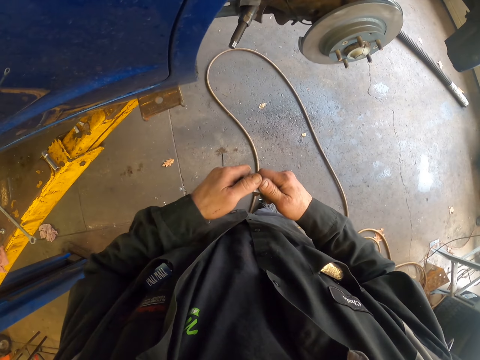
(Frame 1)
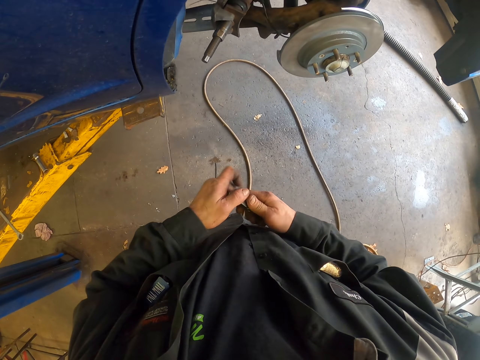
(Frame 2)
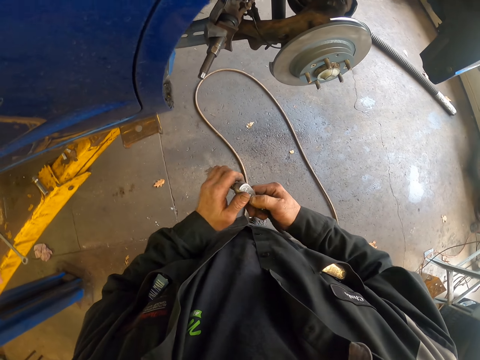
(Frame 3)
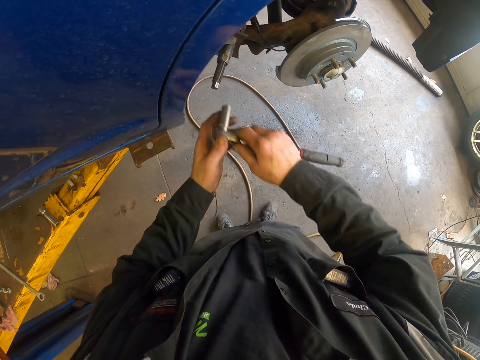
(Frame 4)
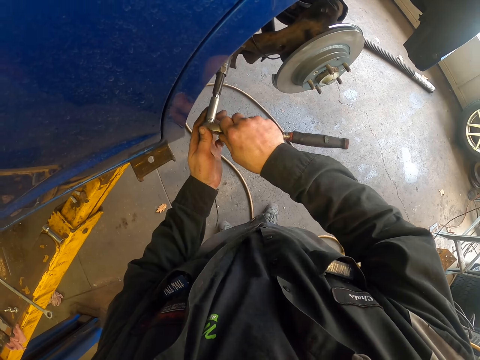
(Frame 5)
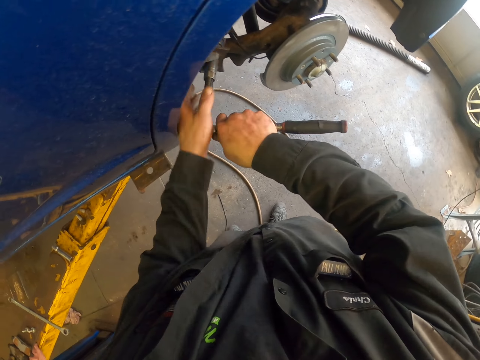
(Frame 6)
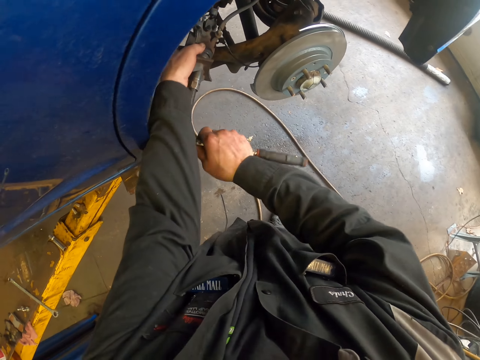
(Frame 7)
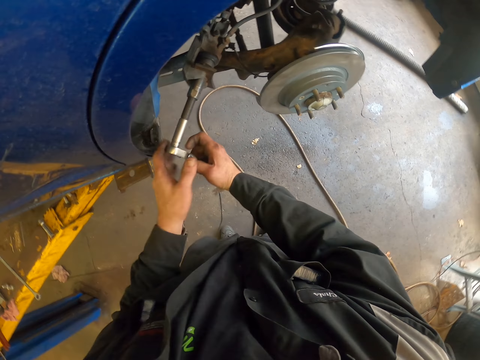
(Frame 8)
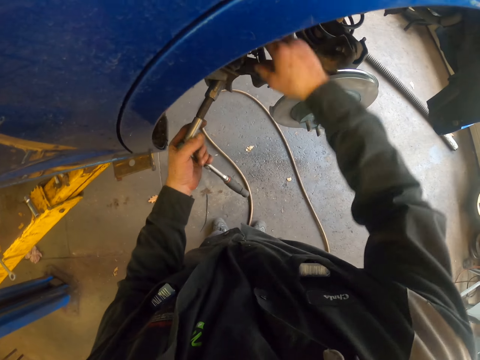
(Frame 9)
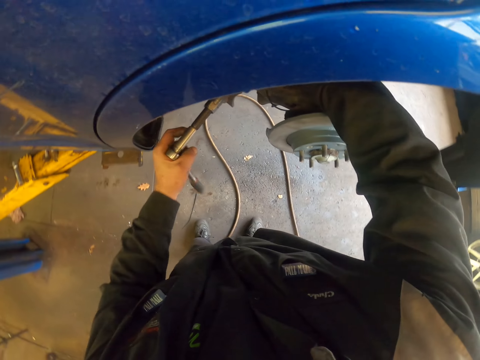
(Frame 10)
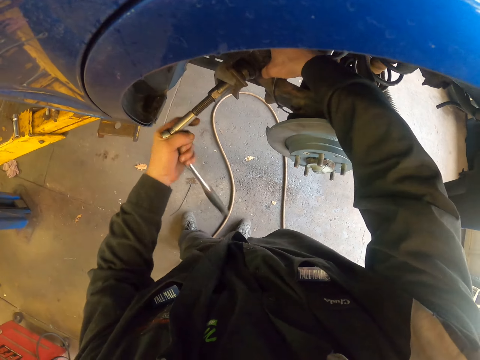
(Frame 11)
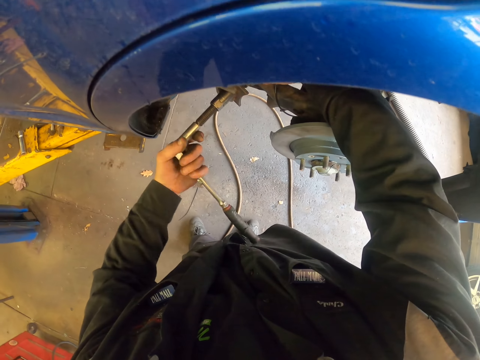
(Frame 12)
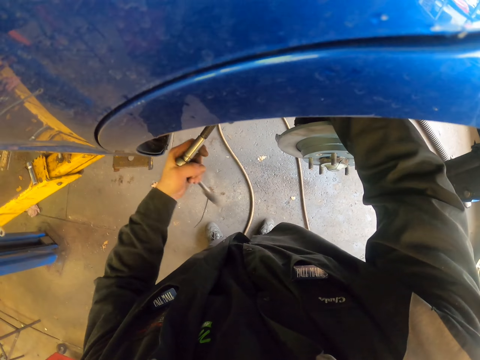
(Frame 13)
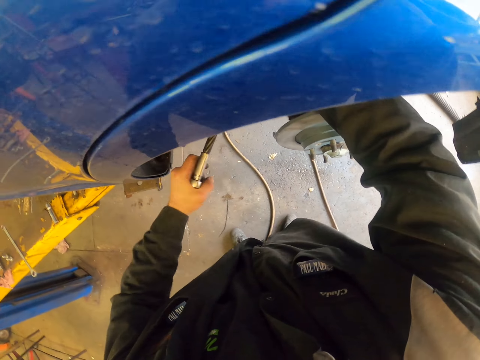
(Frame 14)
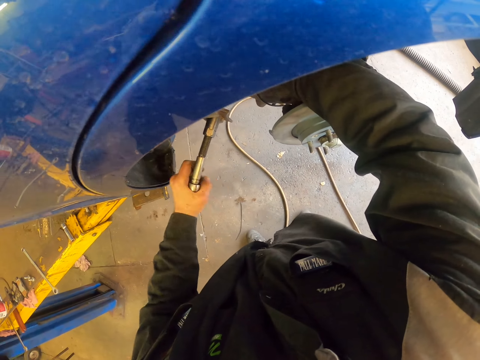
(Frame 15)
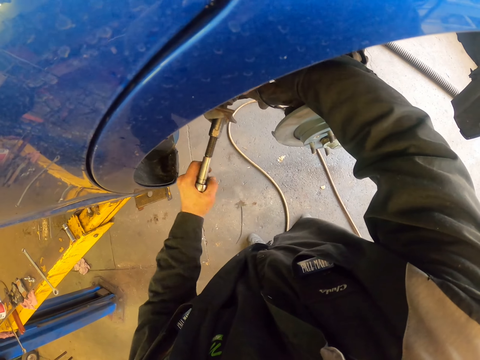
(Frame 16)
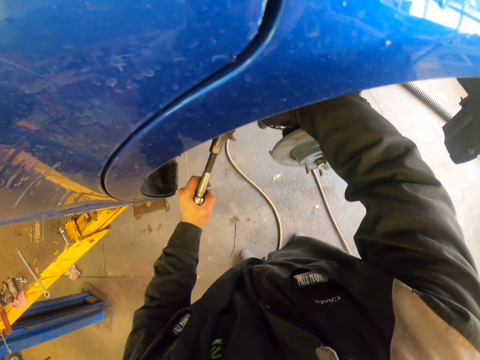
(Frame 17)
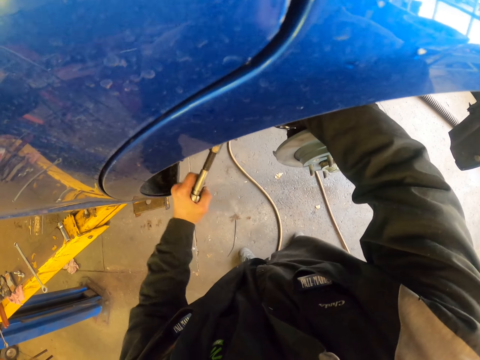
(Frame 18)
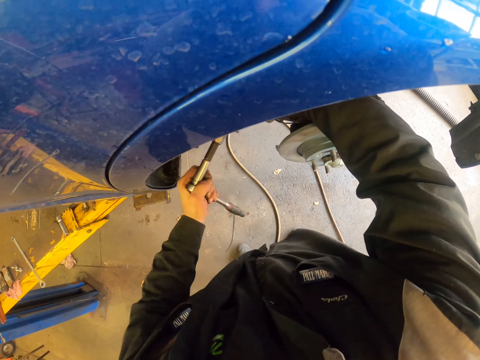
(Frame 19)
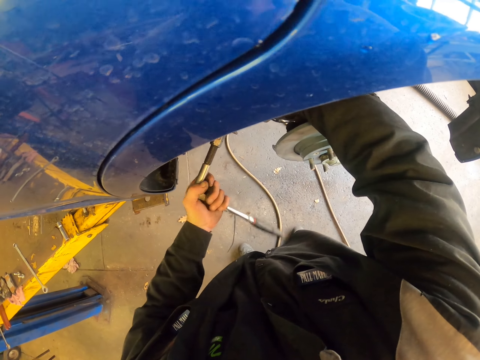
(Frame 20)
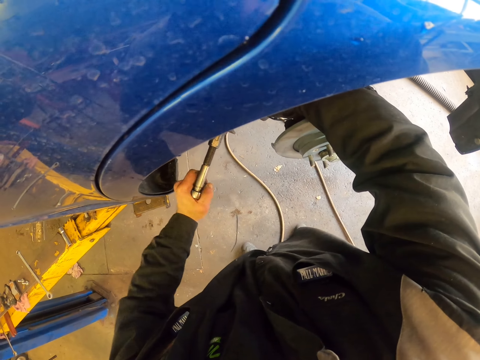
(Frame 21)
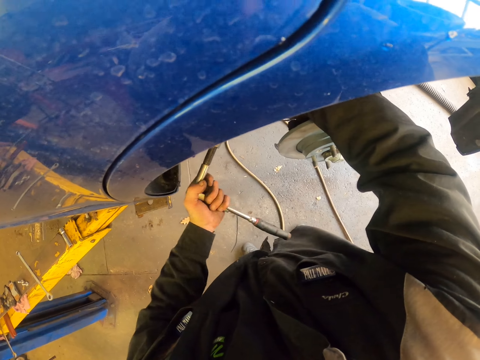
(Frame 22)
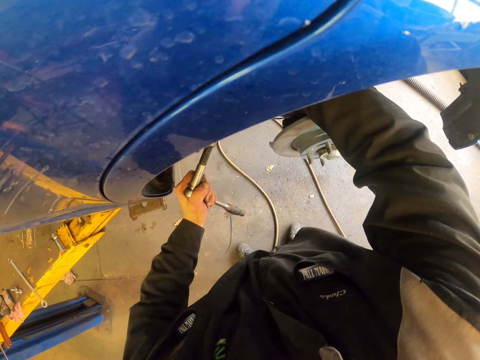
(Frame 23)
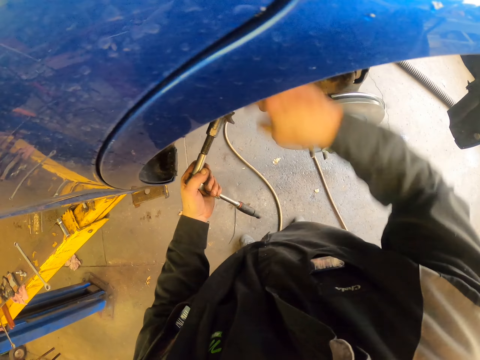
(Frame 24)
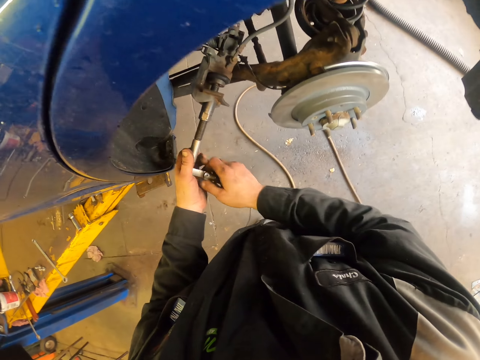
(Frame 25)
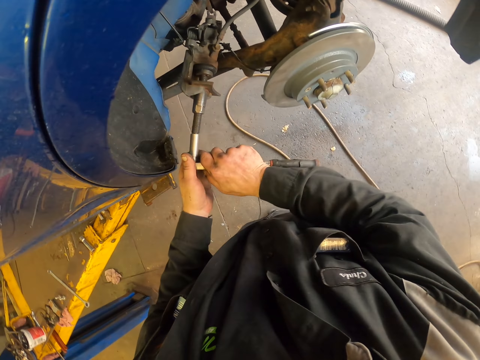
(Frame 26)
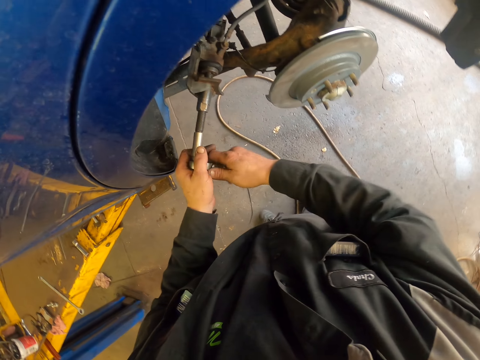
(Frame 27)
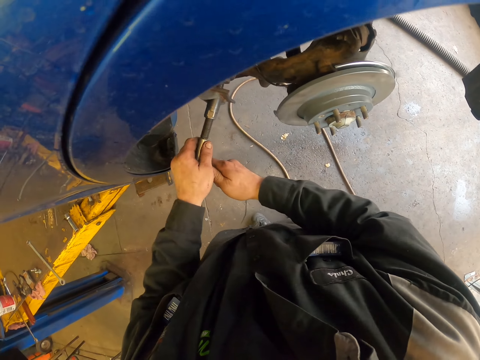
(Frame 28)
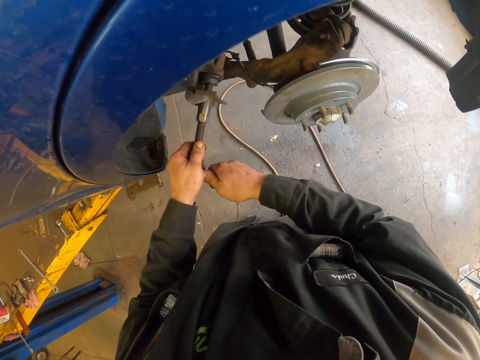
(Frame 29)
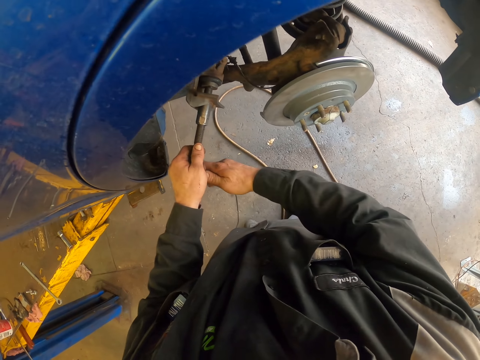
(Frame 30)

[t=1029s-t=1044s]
The camera wearer puts the socket on the ratchet. They tighten the bolt with a socket ratchet. They hold the wheel bearing system. They tighten the bolt with the socket ratchet. They hold the socket ratchet with both hands. They tighten the bolt with the socket ratchet.

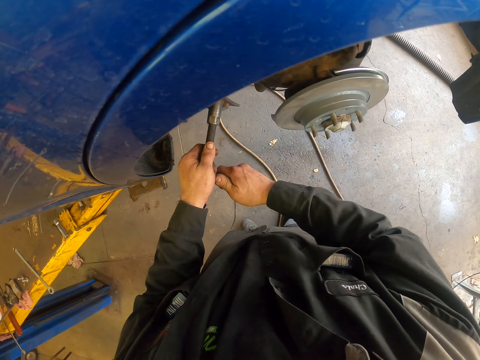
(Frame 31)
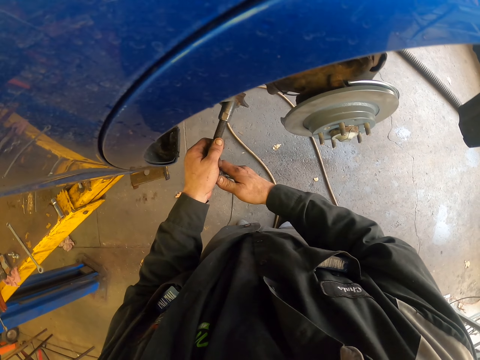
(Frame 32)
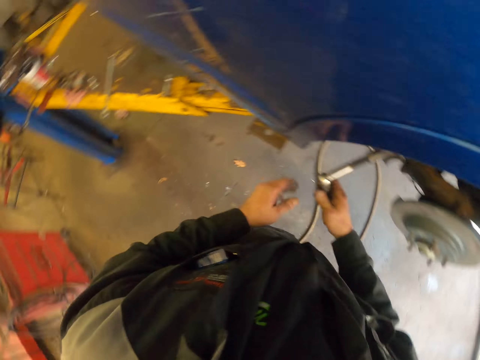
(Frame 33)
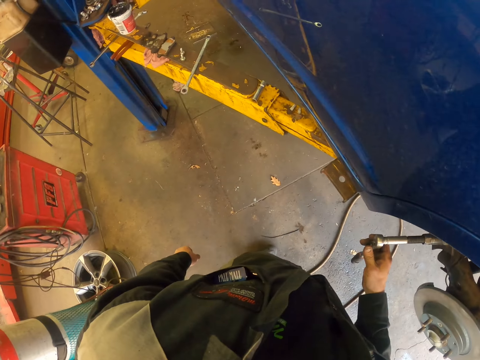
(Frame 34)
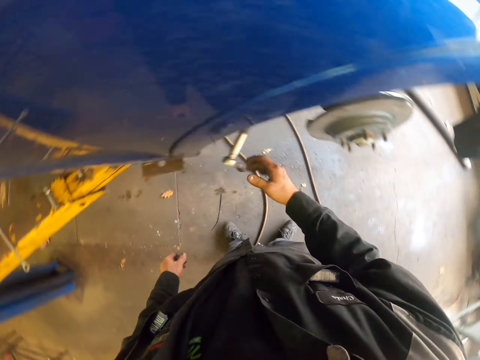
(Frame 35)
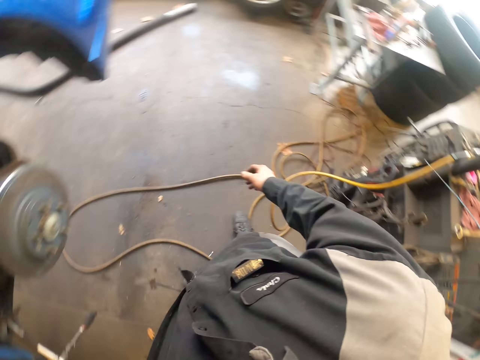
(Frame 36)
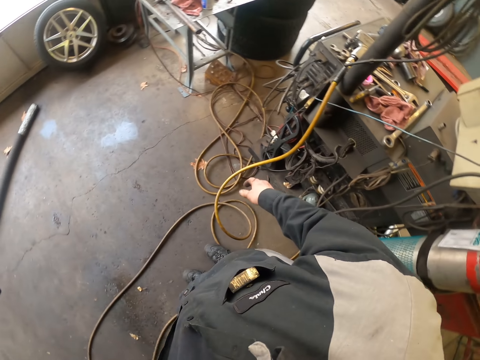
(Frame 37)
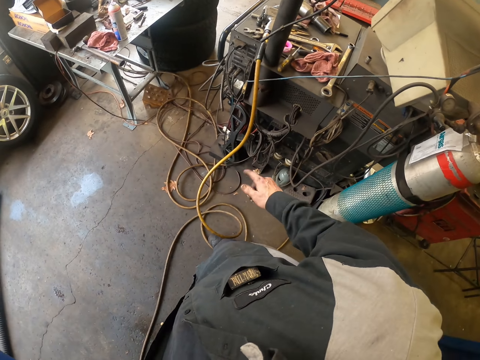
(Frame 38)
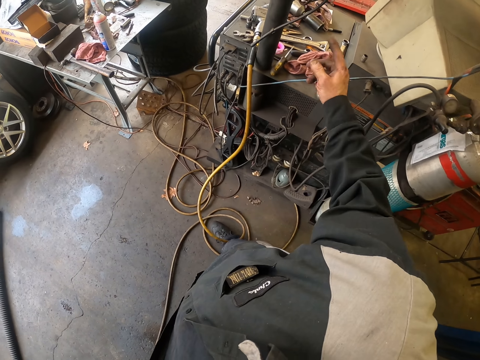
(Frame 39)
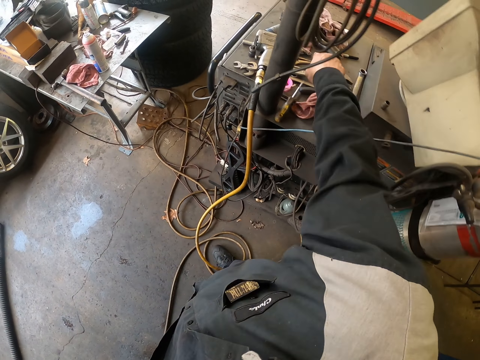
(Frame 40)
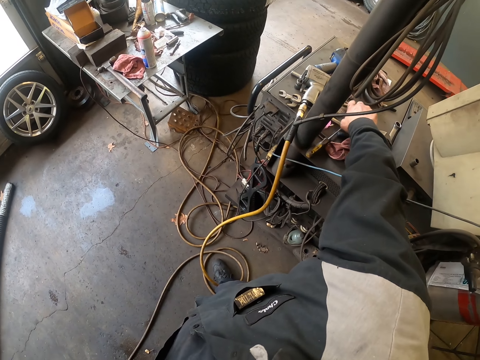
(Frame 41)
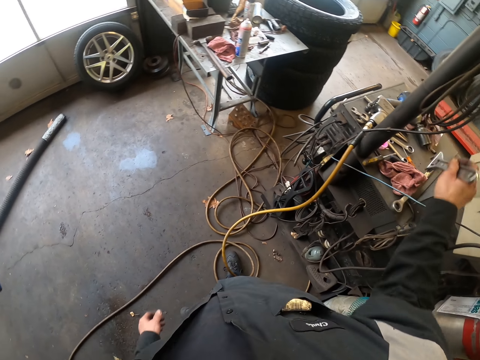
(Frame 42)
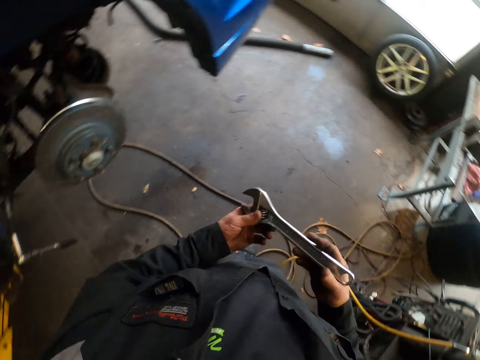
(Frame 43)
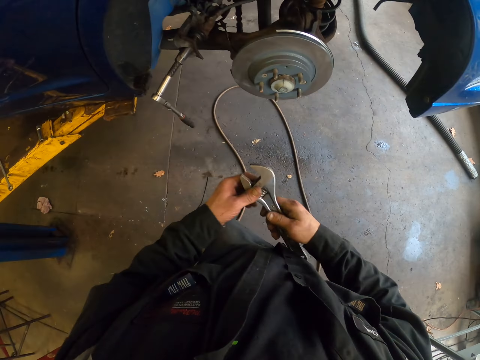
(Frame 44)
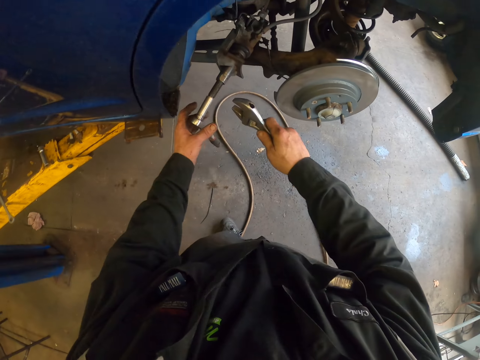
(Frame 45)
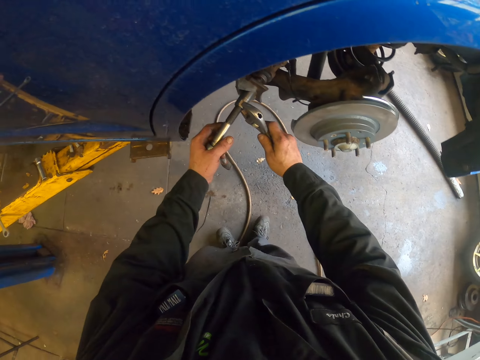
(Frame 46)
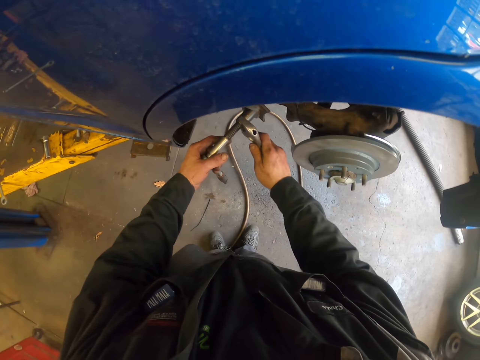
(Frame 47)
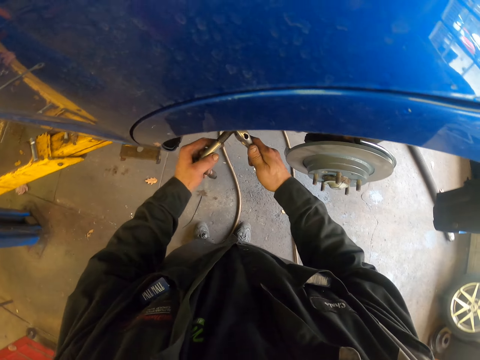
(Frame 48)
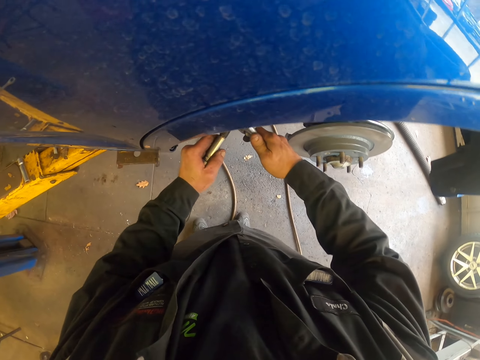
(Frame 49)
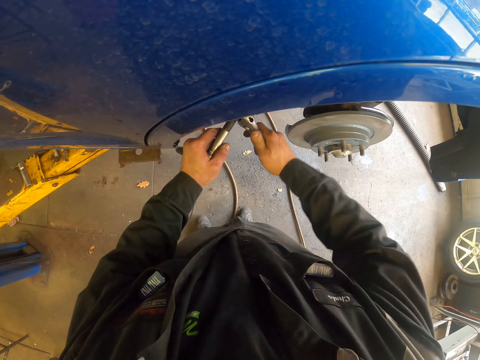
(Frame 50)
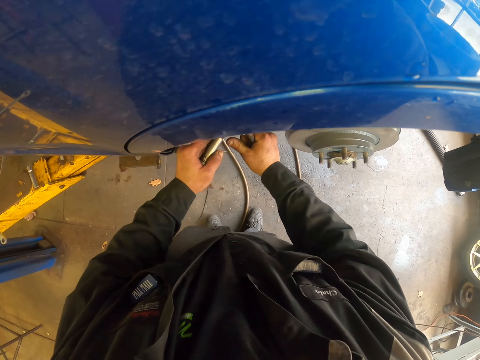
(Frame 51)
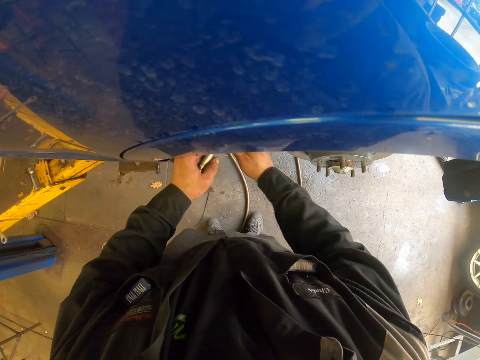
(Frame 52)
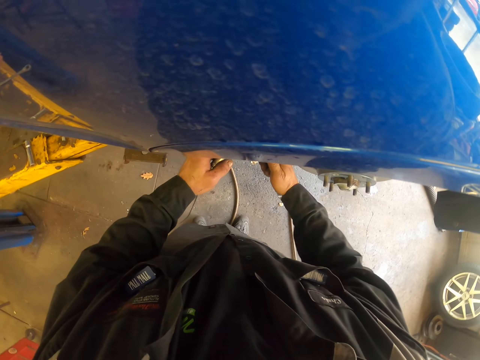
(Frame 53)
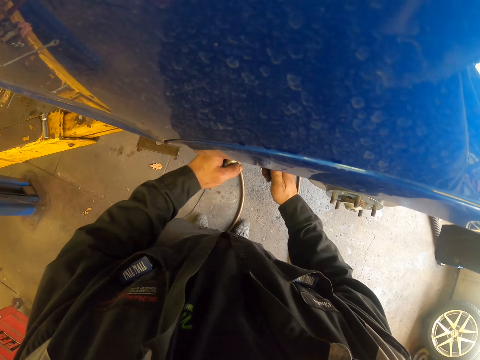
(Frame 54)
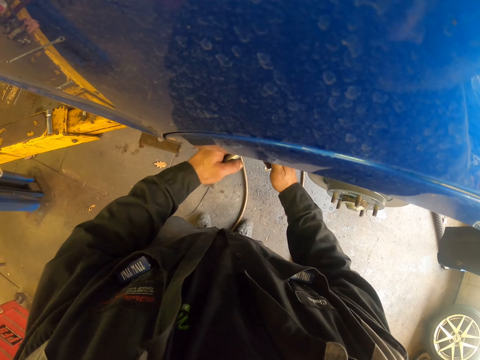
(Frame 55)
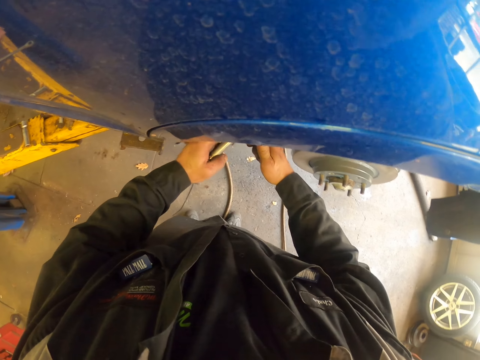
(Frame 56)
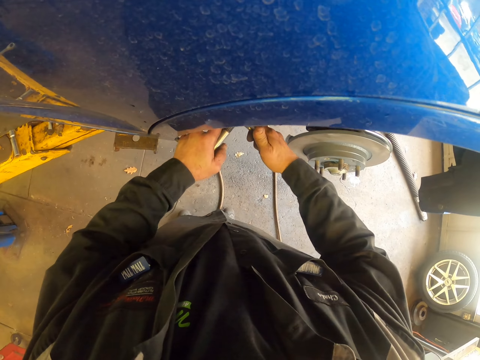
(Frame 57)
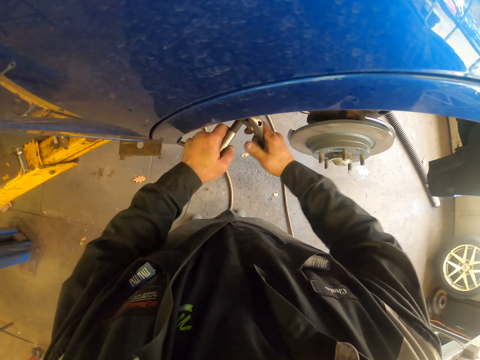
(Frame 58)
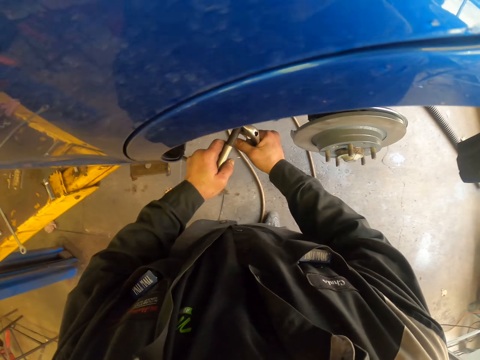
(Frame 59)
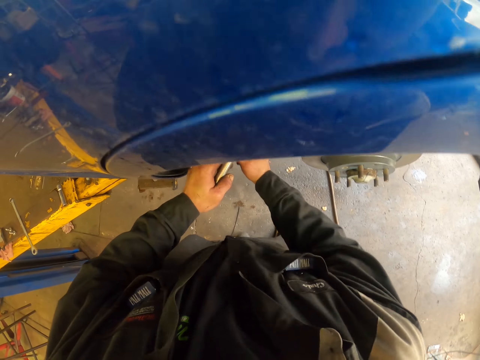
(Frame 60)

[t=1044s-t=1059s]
The camera wearer turns around. They move around. They pick a spanner on the table. They pick the spanner with the other hand. They fasten the caliper spindle with the spanner. They hold a socket ratchet.
